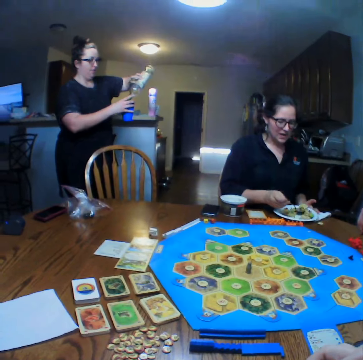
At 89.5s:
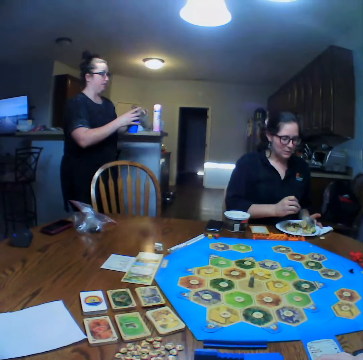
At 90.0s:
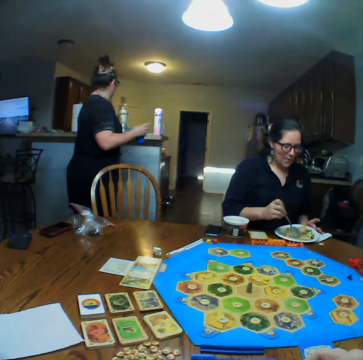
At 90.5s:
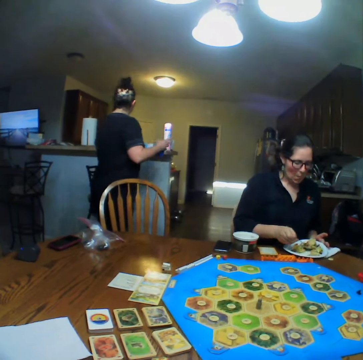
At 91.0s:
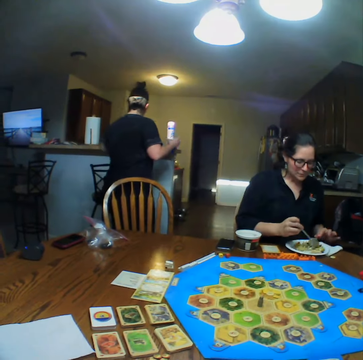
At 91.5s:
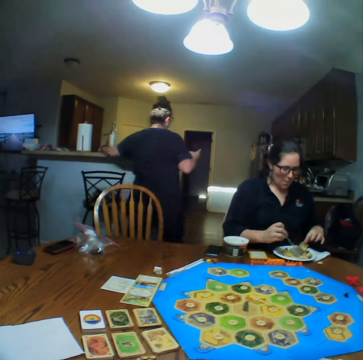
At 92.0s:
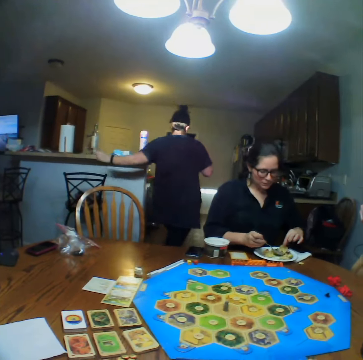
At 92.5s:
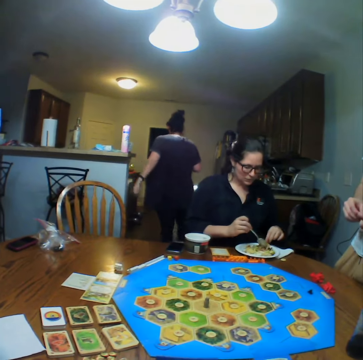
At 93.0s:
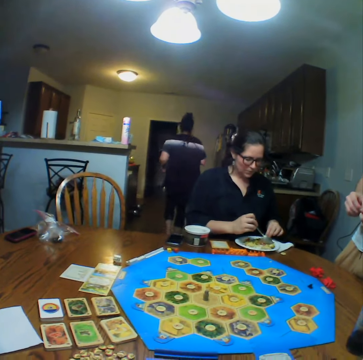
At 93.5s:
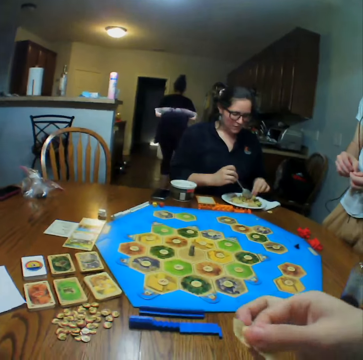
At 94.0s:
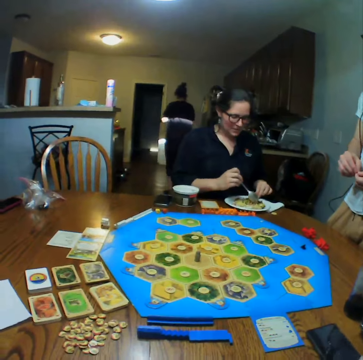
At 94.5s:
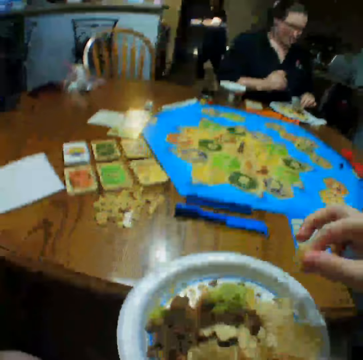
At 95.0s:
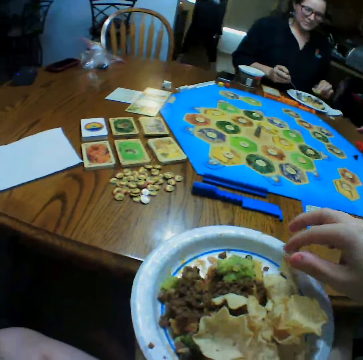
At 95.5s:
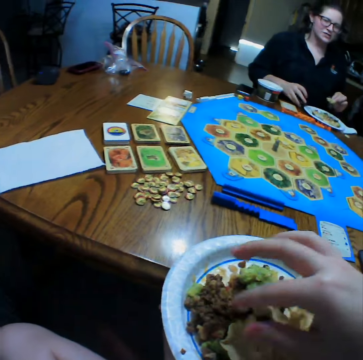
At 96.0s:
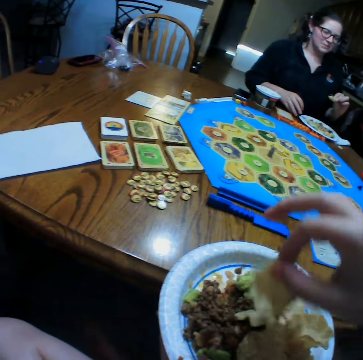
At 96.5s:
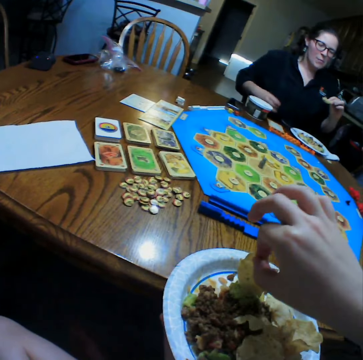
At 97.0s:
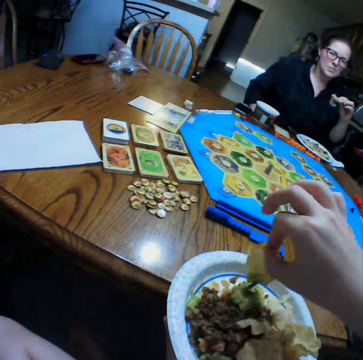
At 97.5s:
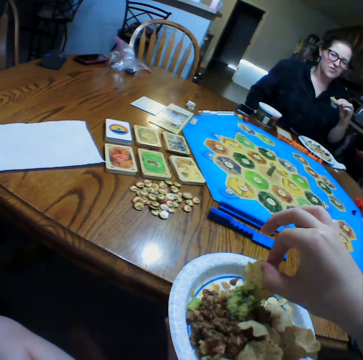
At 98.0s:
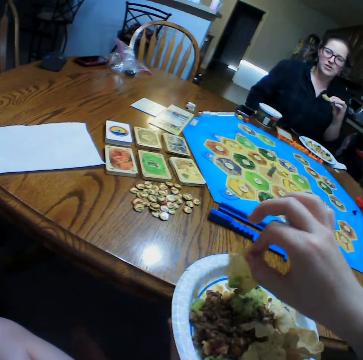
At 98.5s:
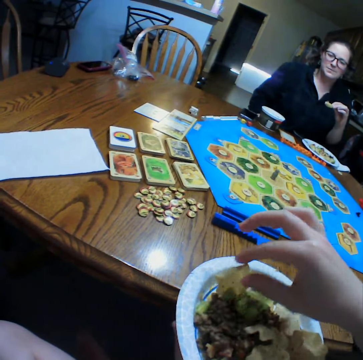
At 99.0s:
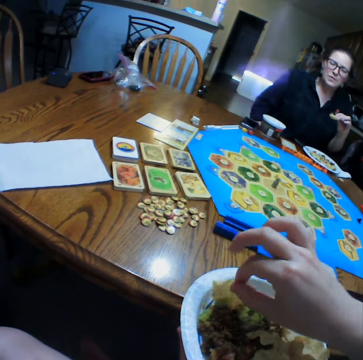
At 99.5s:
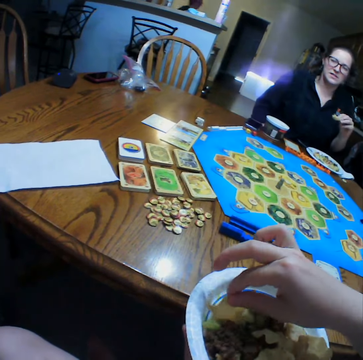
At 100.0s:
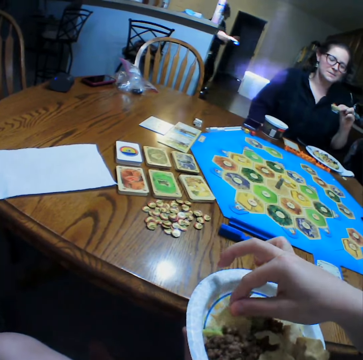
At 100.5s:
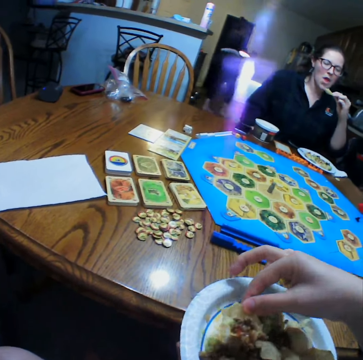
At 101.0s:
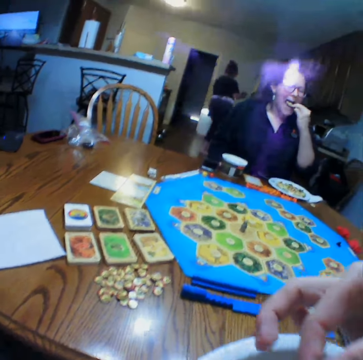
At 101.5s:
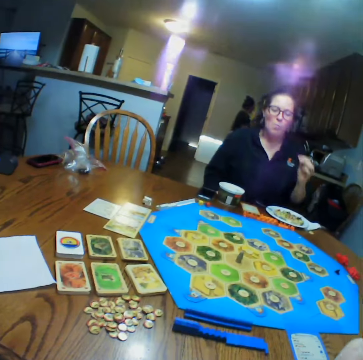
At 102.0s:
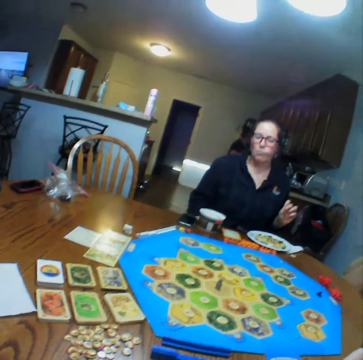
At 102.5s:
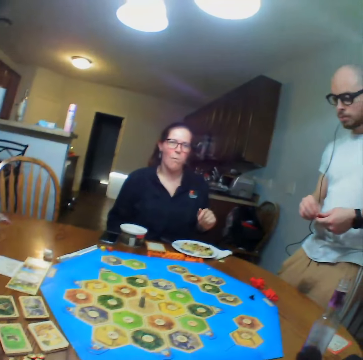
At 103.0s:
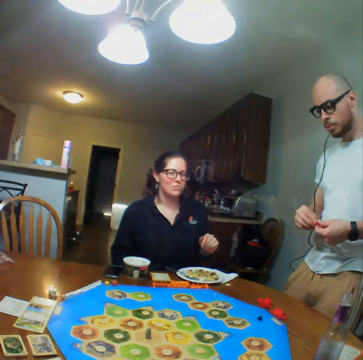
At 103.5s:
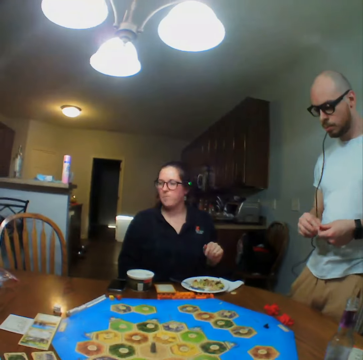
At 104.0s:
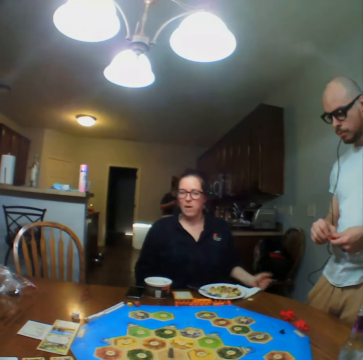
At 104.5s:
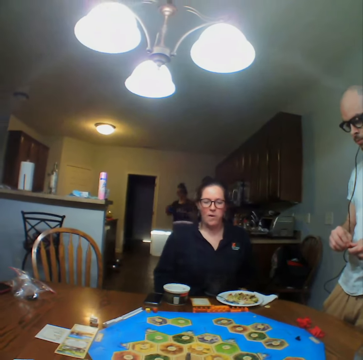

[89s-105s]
The camera wearer looks at a lady. The lady walks. The camera wearer eats. The lady eats food.

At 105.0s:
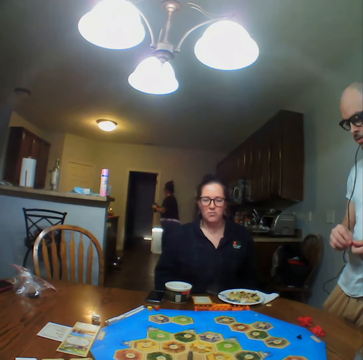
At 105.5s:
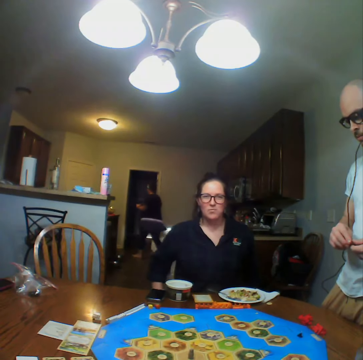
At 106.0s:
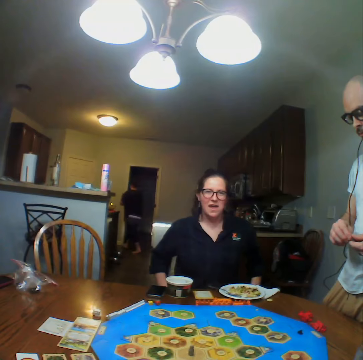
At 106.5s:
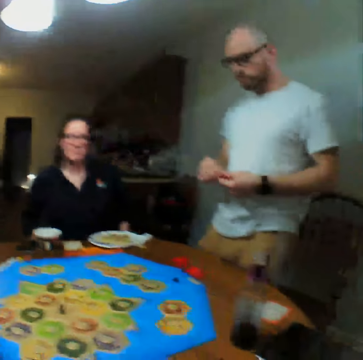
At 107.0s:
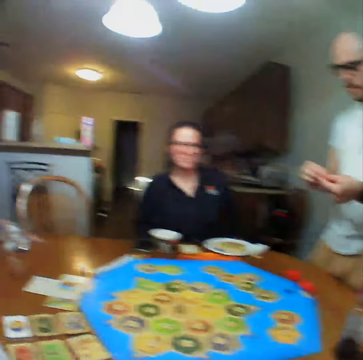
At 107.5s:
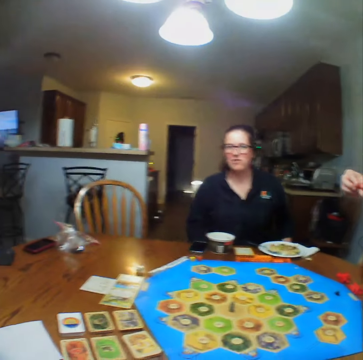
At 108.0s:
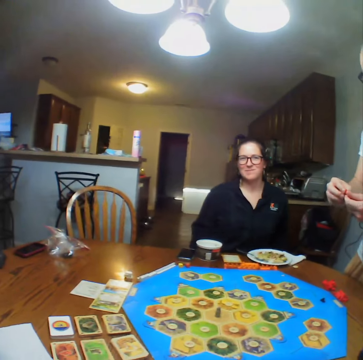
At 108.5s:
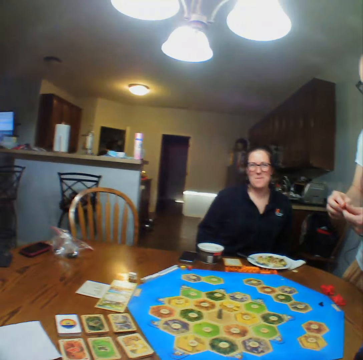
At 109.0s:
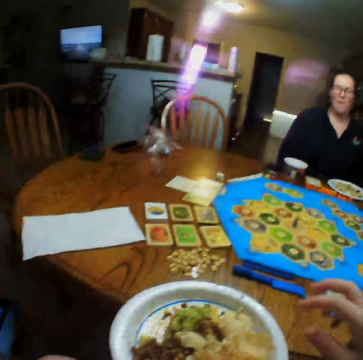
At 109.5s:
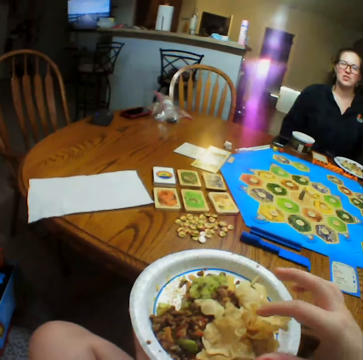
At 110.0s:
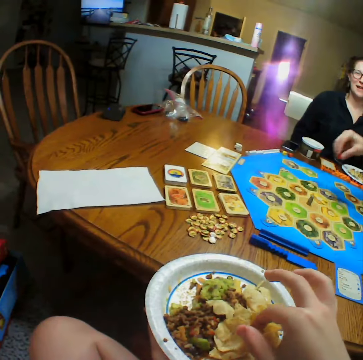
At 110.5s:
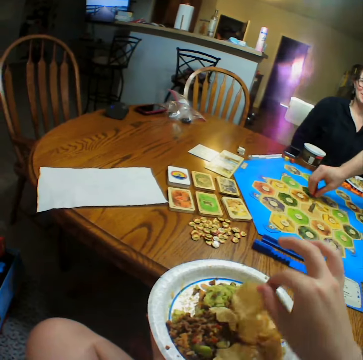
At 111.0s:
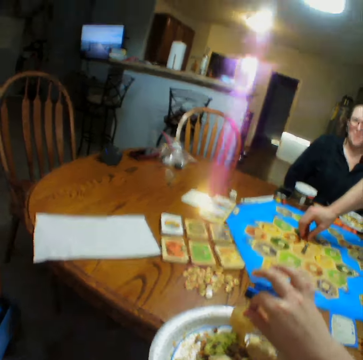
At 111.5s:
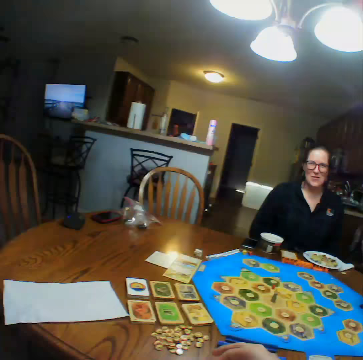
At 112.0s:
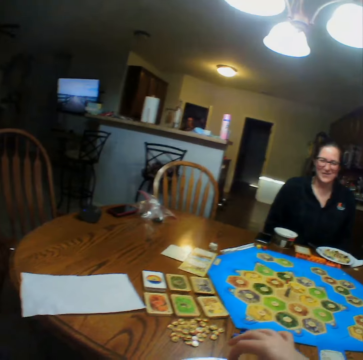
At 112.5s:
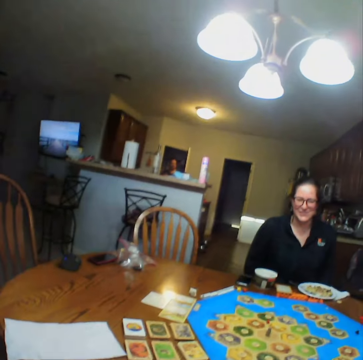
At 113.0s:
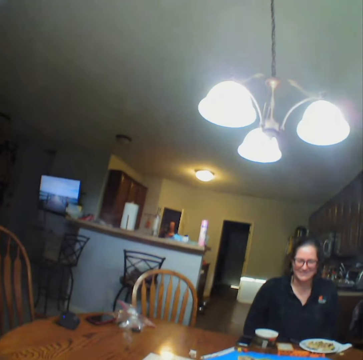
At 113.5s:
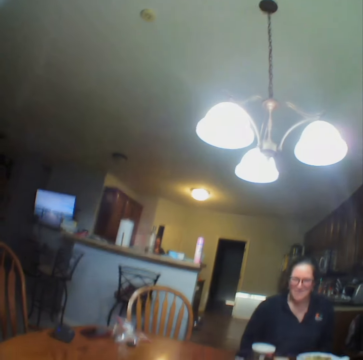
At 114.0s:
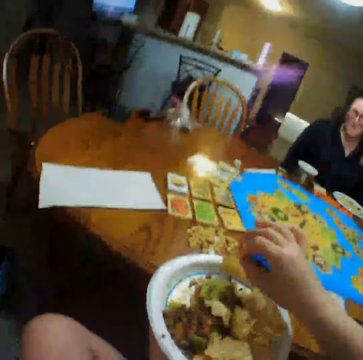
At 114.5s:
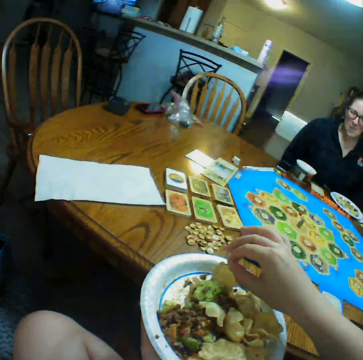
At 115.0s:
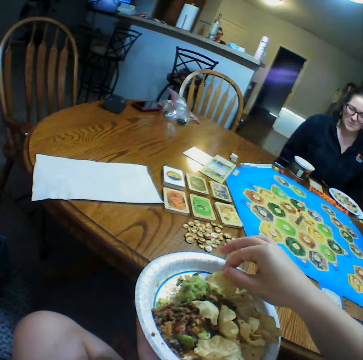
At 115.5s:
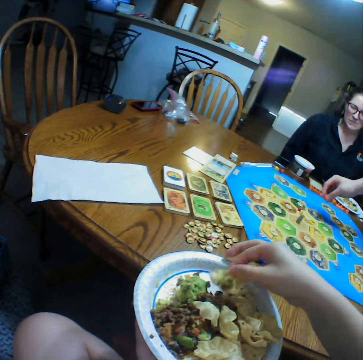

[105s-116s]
A man places a block on the board.

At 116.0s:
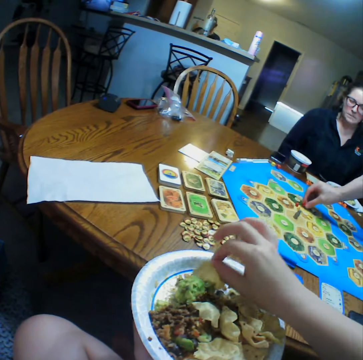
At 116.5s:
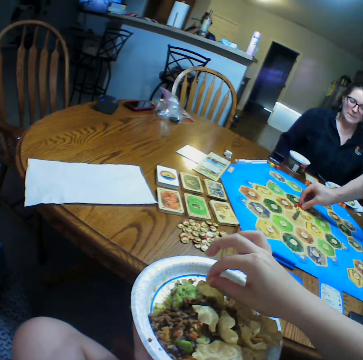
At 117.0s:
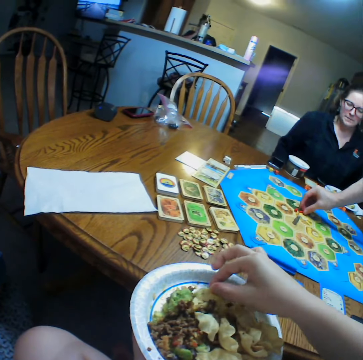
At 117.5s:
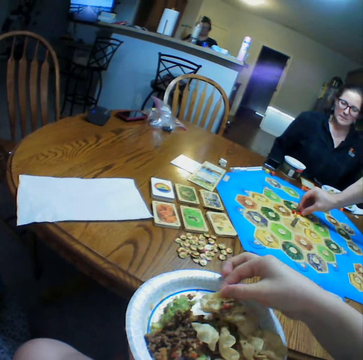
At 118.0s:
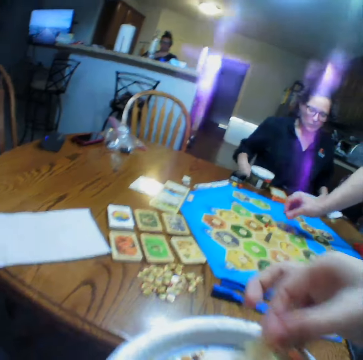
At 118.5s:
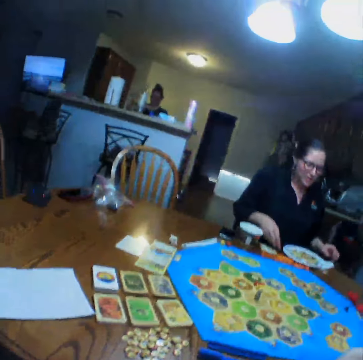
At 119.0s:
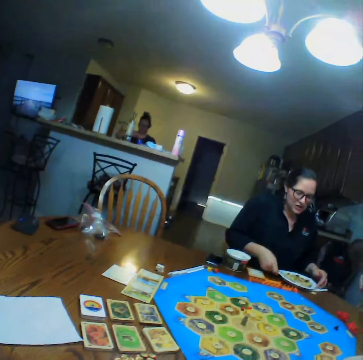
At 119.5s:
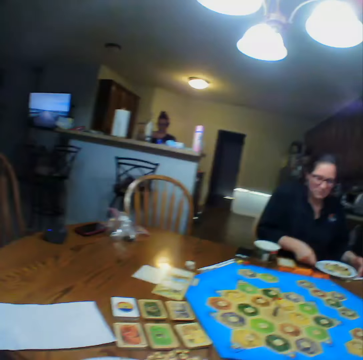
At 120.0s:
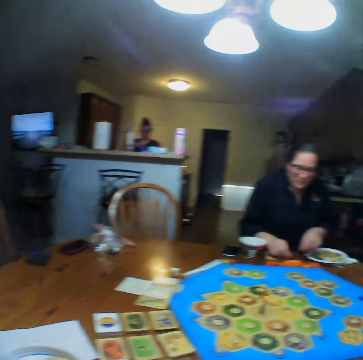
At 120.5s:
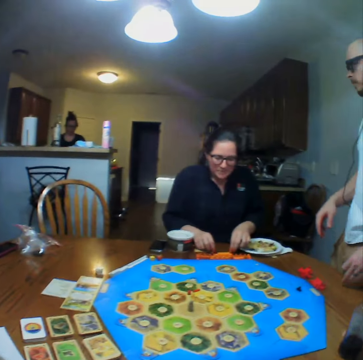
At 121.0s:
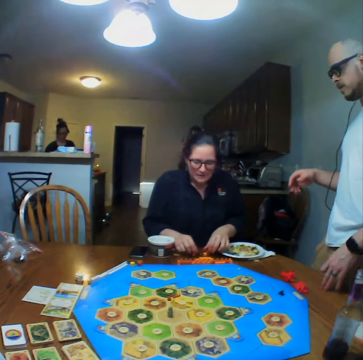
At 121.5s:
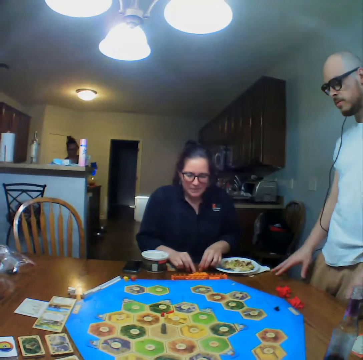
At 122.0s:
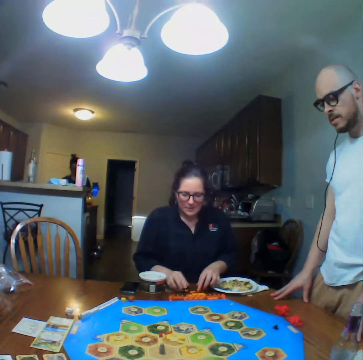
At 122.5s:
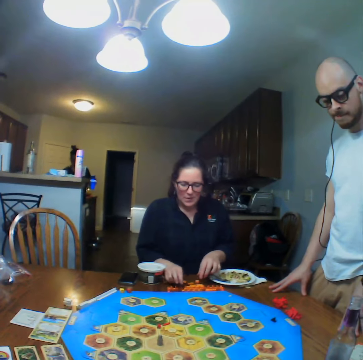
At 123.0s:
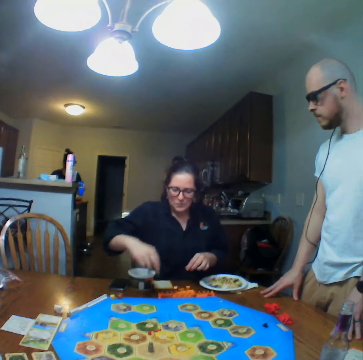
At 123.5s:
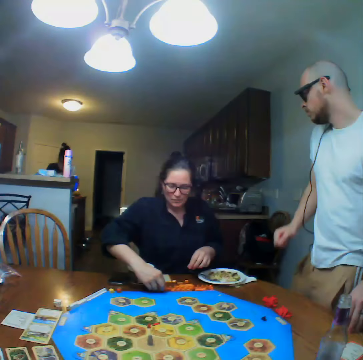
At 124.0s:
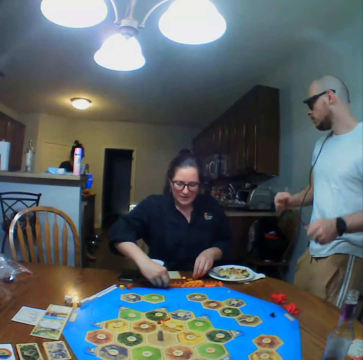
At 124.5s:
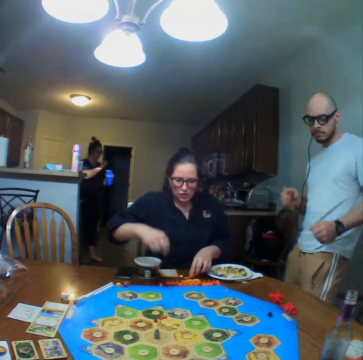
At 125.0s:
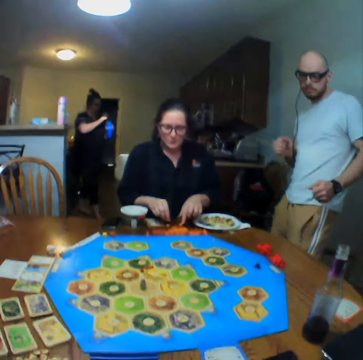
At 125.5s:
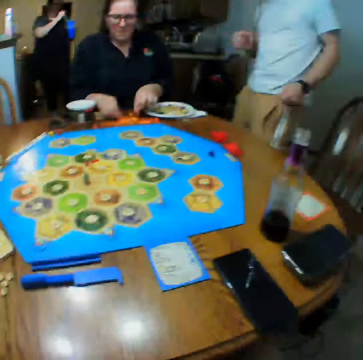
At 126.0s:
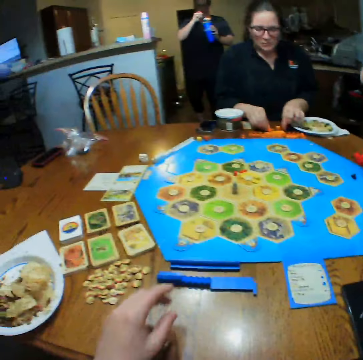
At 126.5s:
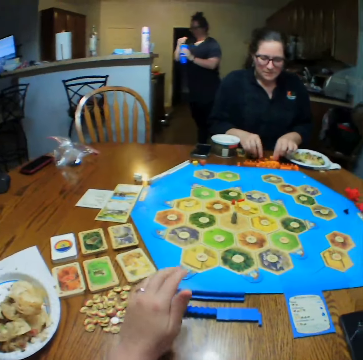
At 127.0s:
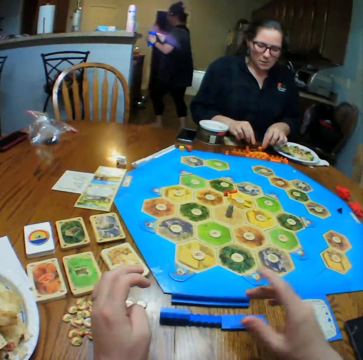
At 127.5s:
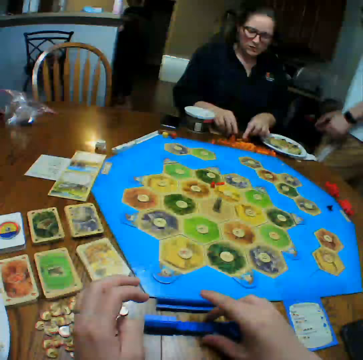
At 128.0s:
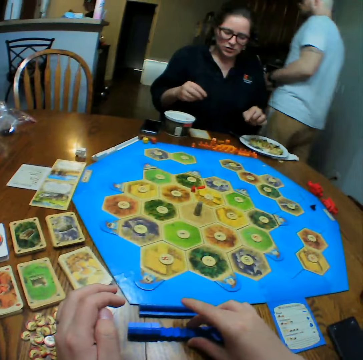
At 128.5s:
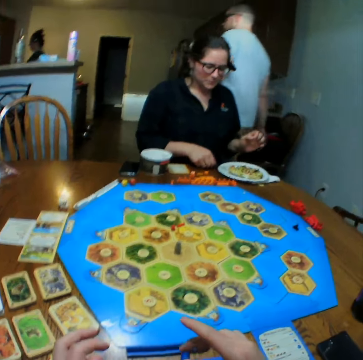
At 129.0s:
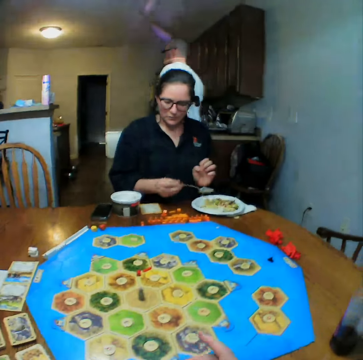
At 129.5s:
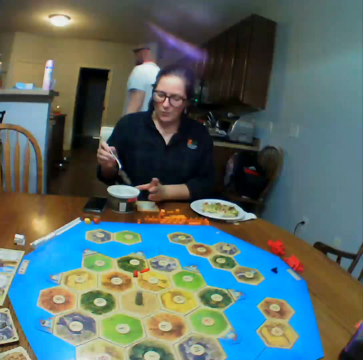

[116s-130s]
The camera wearer looks around. A woman arranges the bricks on the table. A man dances. A lady picks up the dice. The man walks. The camera wearer arranges the blocks on the table.
